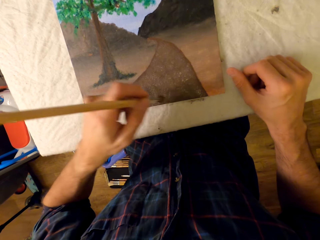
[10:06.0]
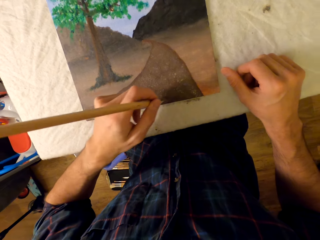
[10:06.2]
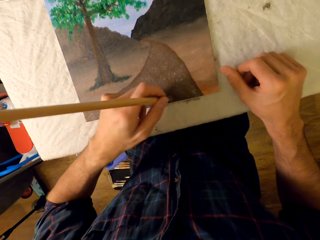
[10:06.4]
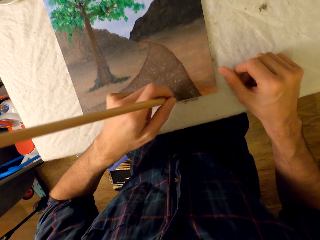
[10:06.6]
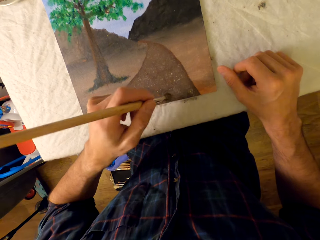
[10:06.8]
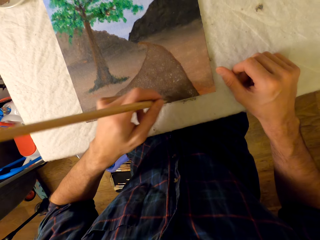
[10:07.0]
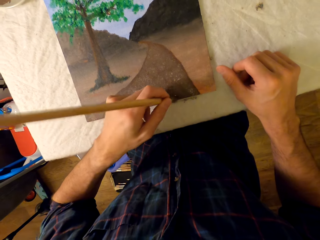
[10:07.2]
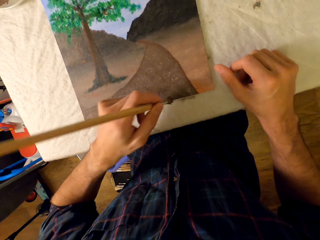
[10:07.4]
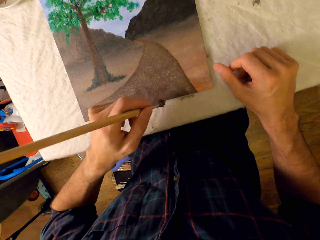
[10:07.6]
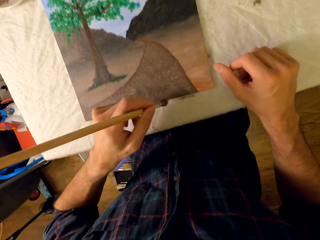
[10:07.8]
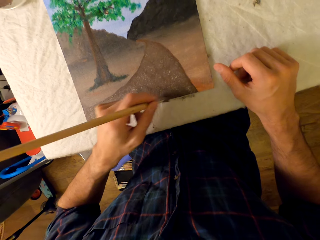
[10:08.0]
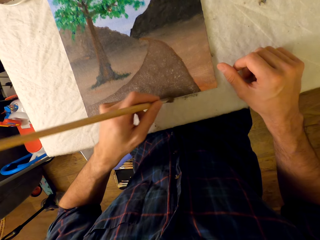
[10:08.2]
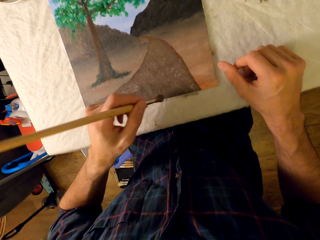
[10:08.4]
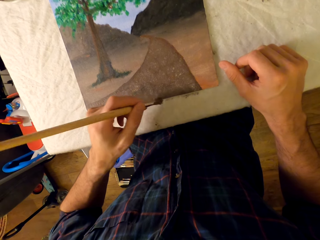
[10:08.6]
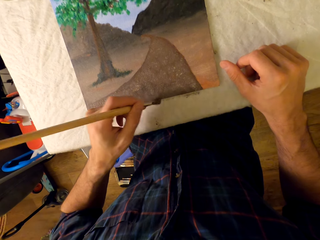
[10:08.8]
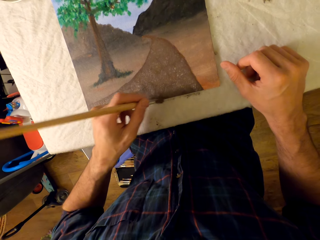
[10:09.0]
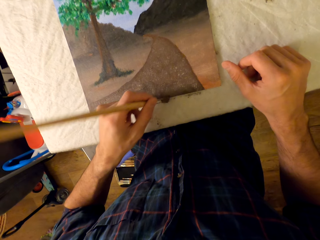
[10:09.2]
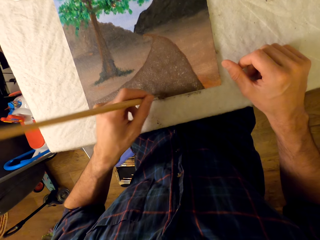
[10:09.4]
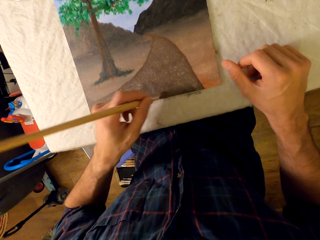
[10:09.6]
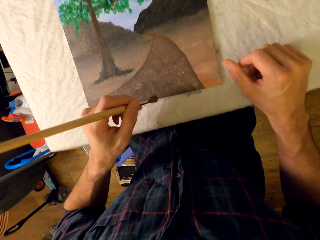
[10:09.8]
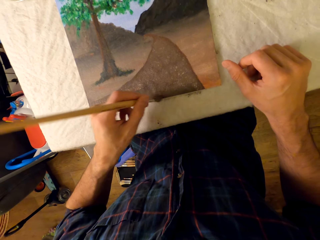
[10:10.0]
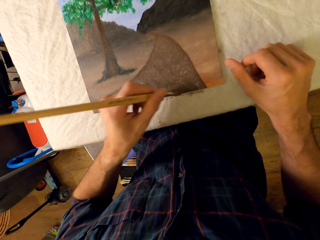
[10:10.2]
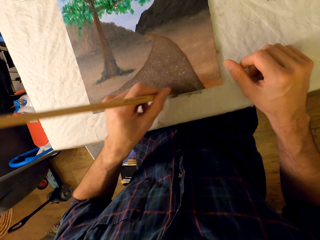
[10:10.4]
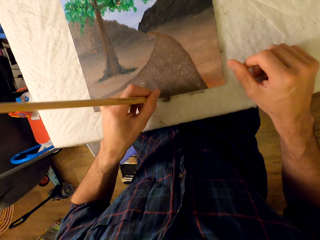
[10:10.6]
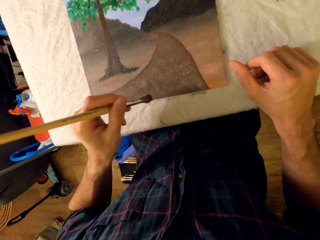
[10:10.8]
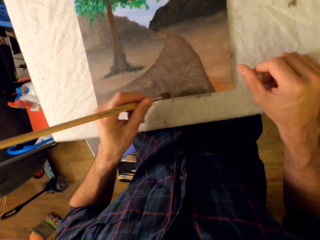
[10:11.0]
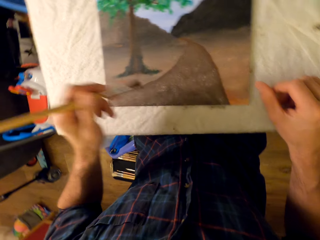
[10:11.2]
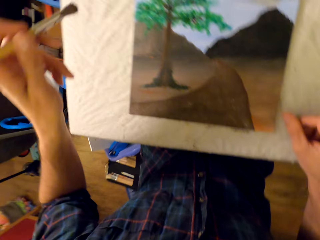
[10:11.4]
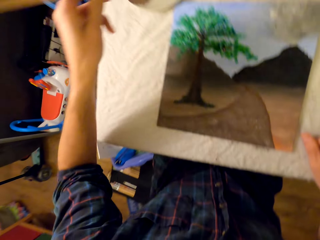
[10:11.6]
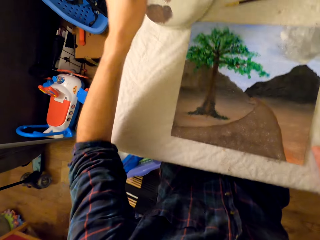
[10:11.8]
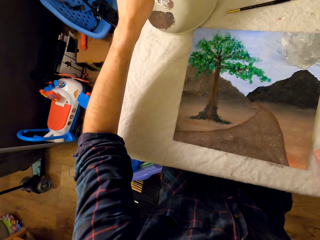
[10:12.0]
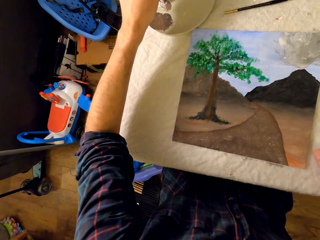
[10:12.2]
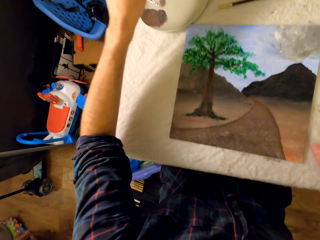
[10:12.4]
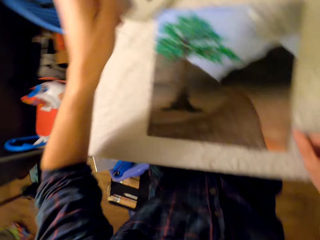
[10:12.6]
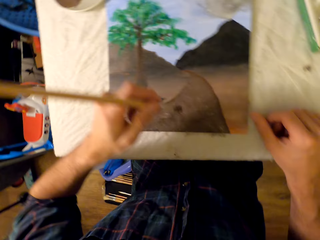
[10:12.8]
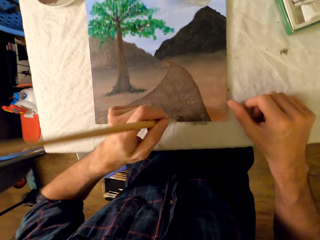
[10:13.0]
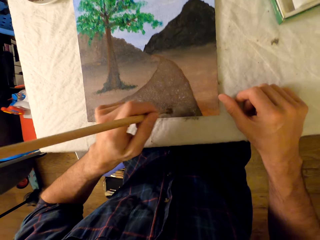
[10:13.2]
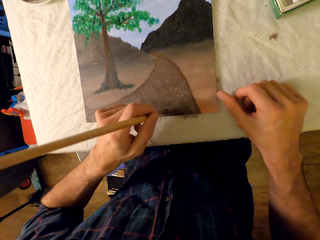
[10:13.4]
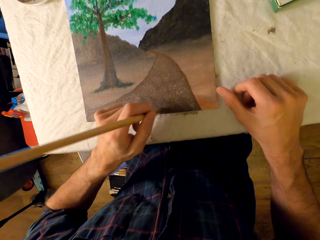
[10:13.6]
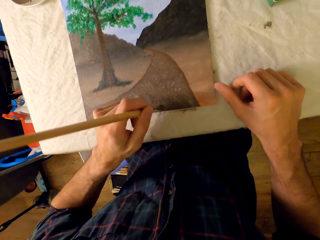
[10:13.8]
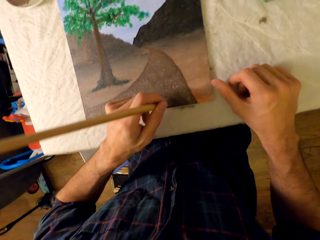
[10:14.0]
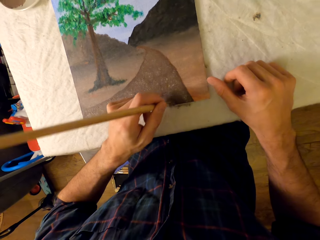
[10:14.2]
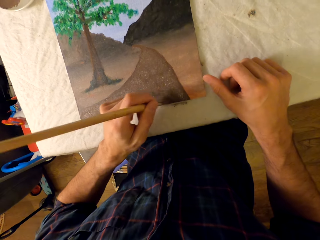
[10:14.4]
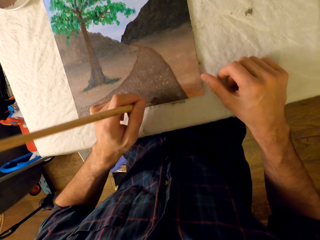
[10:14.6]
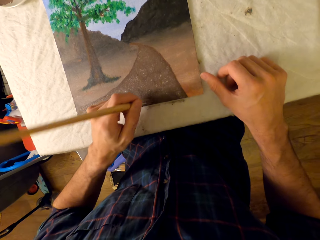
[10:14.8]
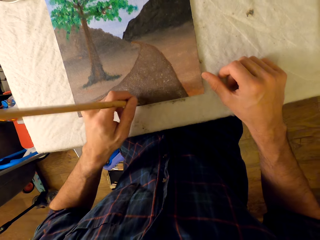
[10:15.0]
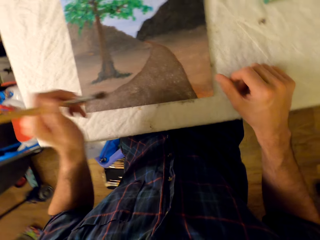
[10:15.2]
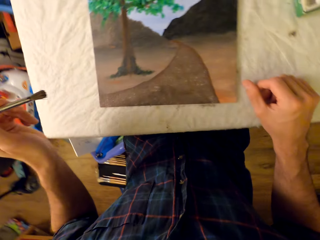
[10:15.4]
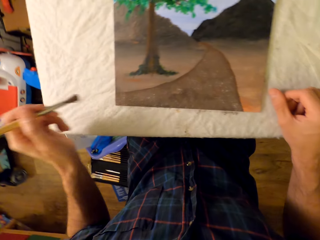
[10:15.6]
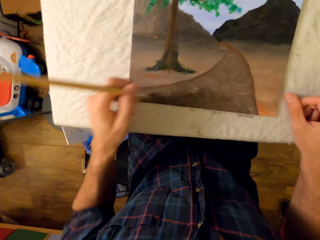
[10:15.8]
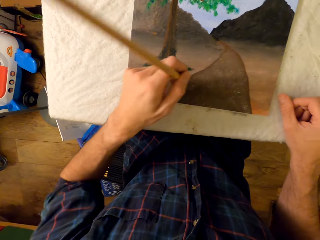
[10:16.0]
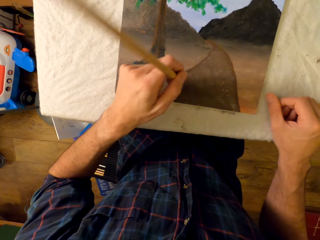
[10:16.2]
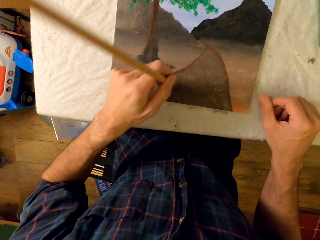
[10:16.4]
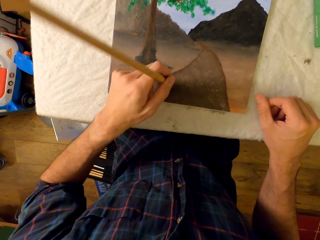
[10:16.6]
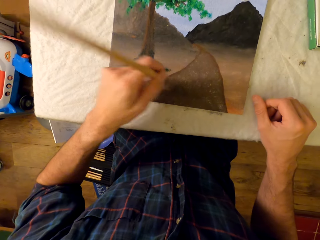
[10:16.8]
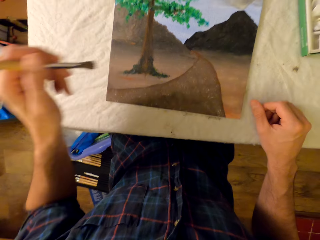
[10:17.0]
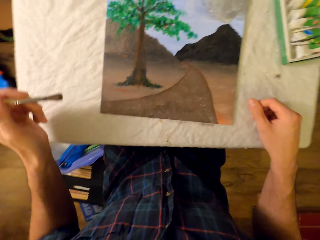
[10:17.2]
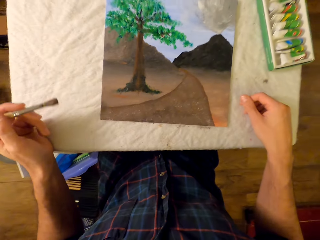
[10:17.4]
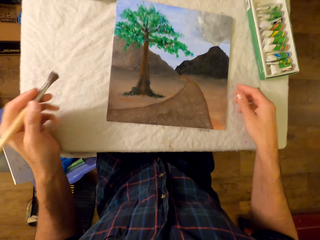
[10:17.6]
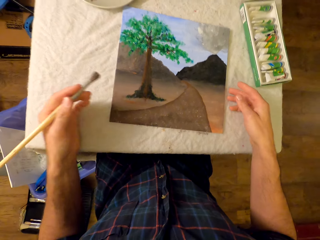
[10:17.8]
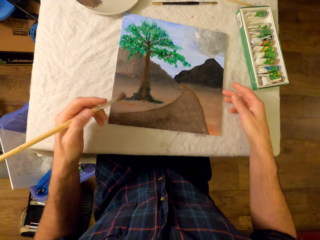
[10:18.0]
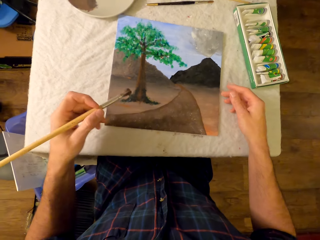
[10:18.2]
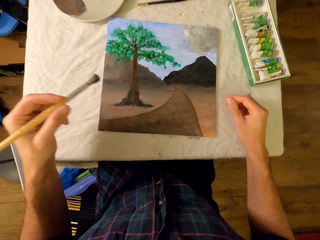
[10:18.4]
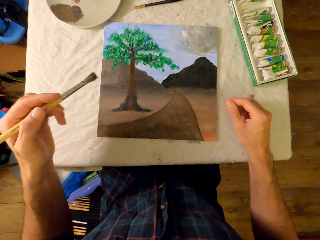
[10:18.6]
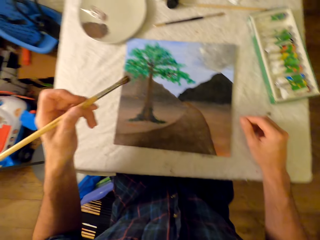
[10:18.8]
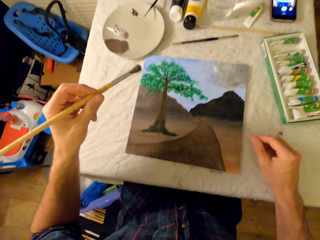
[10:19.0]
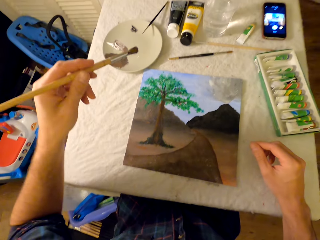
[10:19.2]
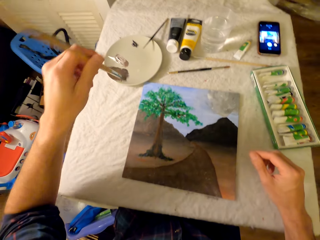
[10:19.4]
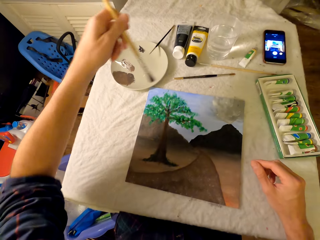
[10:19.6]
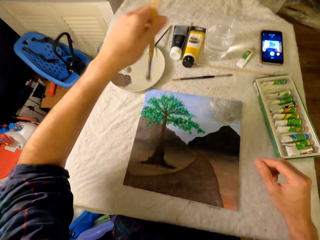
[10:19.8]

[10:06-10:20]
The camera wearer rubs the pen brush in the ink. He dips the brush in paint. He paints a picture with the pen brush. He lifts his left hand holding the brush.

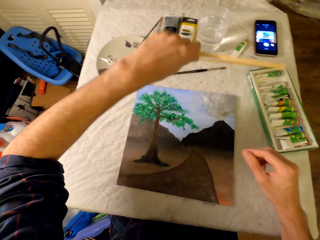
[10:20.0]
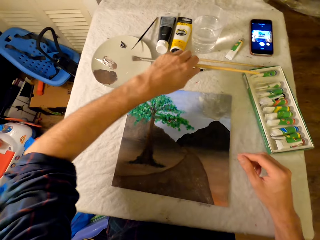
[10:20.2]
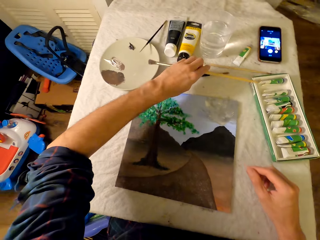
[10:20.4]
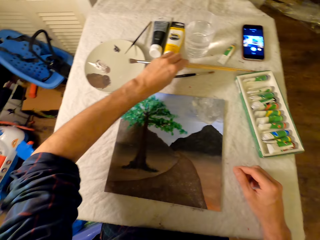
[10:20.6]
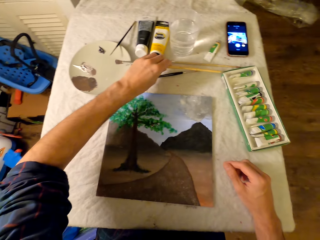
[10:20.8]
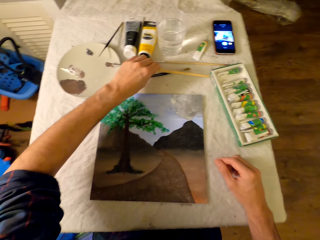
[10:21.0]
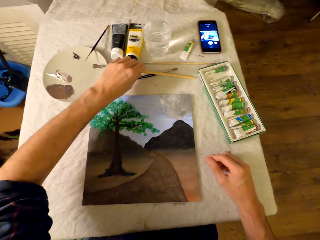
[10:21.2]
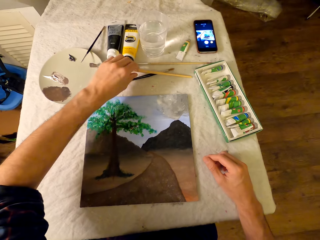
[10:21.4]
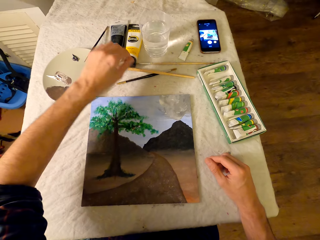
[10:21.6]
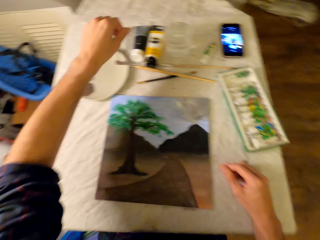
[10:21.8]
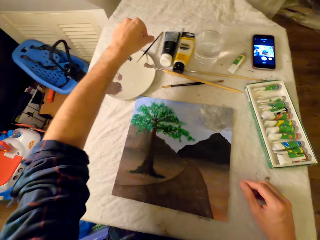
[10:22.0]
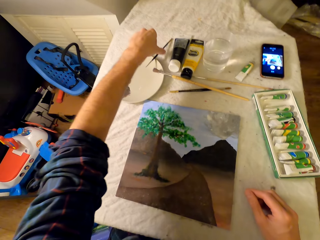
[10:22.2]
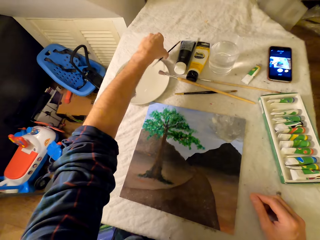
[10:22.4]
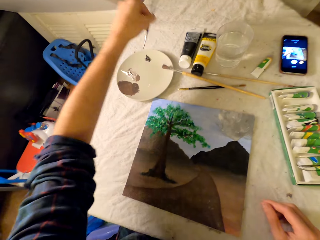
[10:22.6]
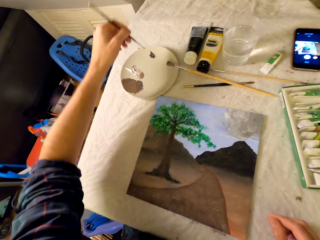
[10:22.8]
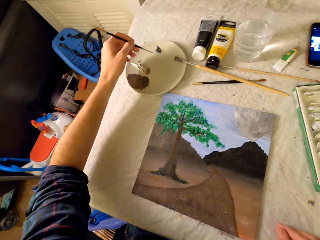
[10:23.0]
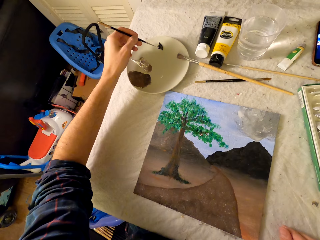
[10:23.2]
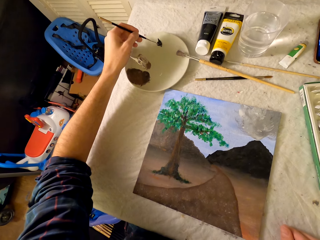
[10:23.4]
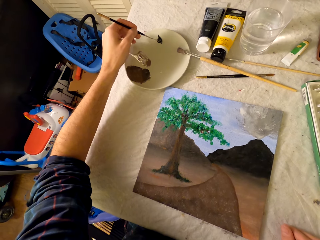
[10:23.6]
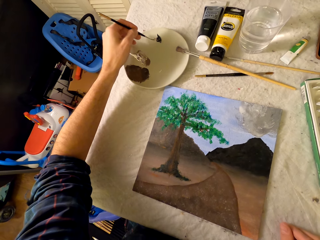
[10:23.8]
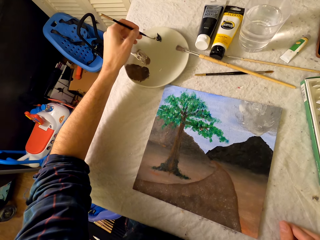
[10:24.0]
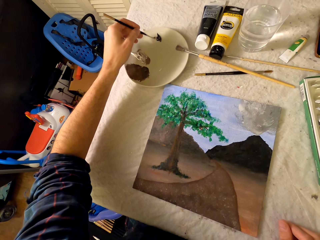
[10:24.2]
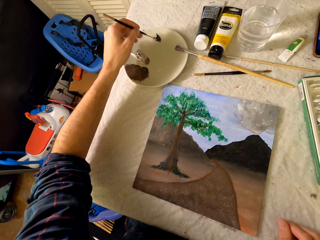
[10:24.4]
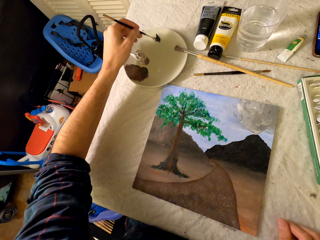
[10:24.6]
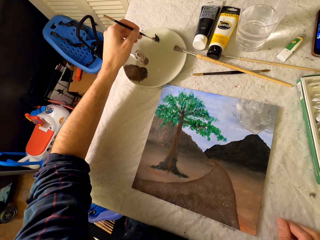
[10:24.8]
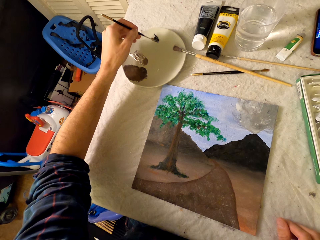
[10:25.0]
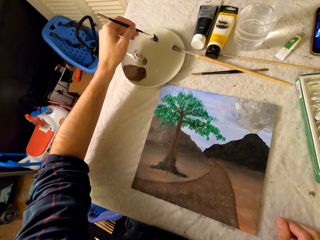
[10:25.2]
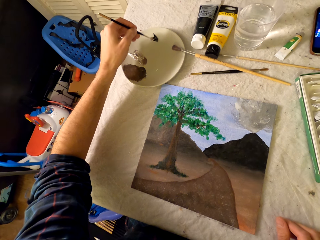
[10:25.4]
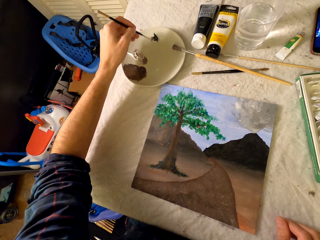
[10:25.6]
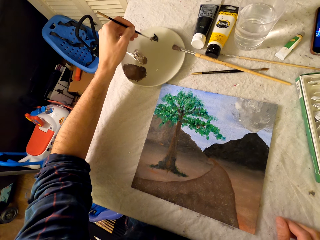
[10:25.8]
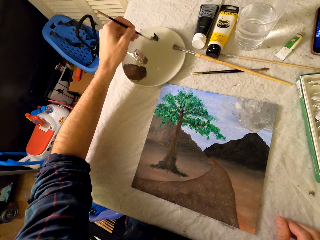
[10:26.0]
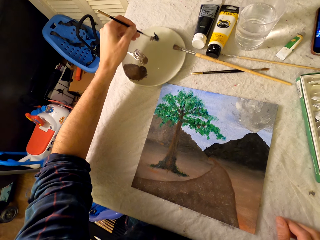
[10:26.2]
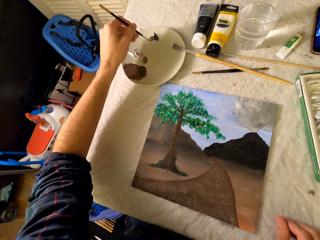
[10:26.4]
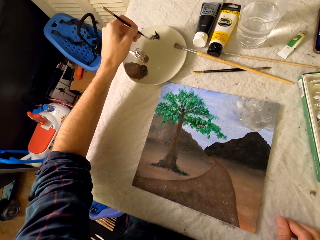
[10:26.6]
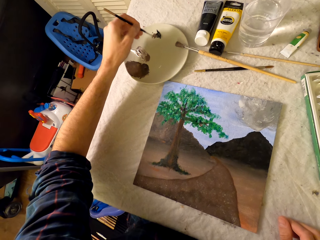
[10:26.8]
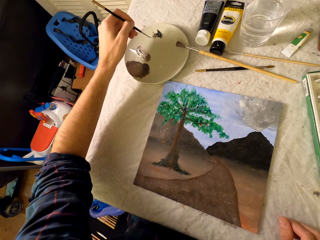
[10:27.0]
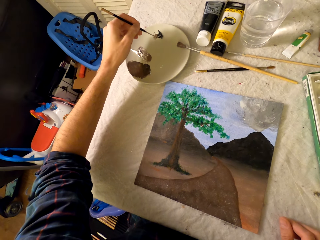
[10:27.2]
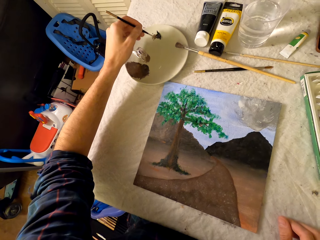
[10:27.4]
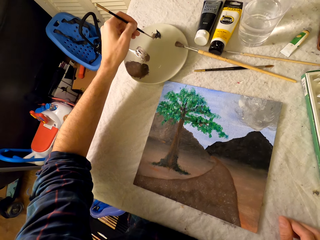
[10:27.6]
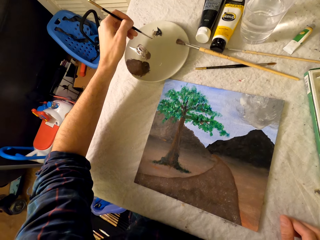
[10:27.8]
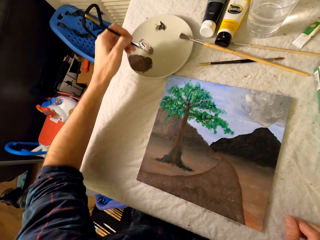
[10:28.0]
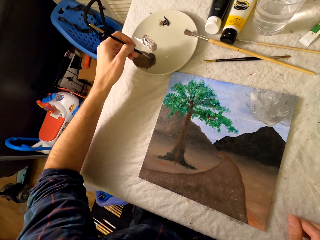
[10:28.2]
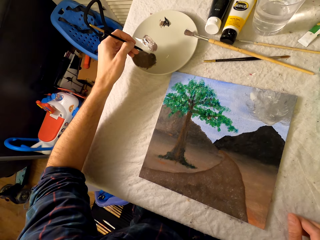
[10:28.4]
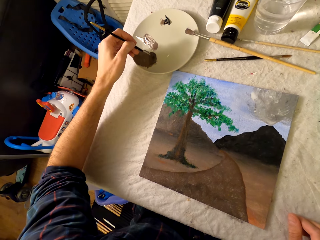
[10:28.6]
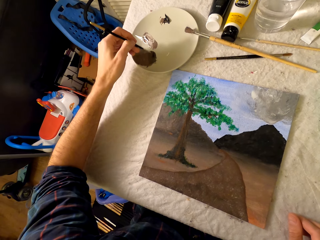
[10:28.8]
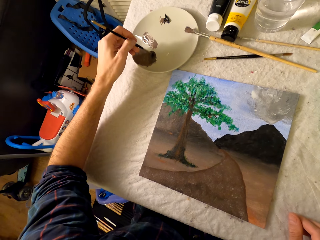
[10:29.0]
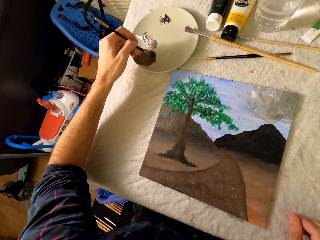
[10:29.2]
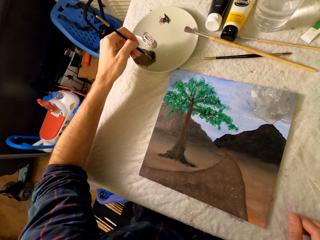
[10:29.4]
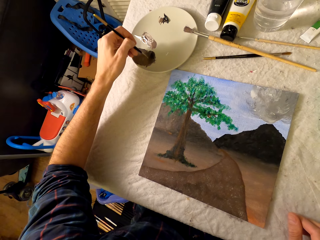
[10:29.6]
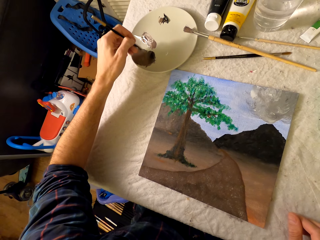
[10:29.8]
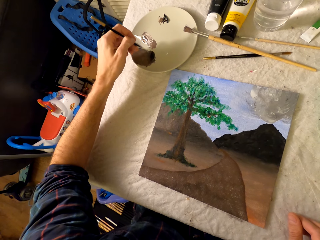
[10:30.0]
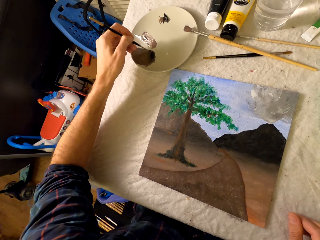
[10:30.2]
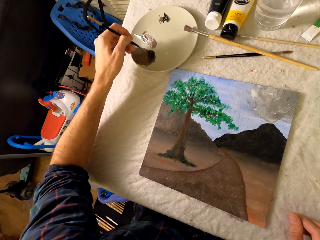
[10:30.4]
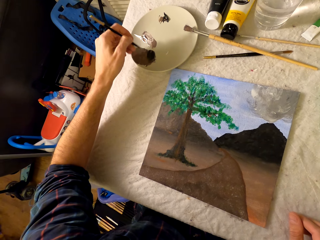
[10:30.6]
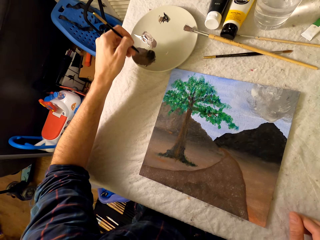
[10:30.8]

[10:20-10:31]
The camera wearer places the paint brush or pen brush on the table in front of the painting. They pick a different paint brush from the table in front of the painting. They rub the pen brush in the ink. They dip the brush in paint.
